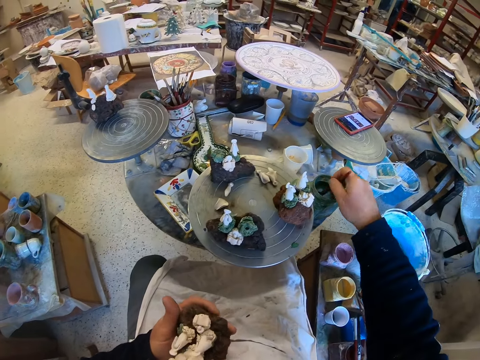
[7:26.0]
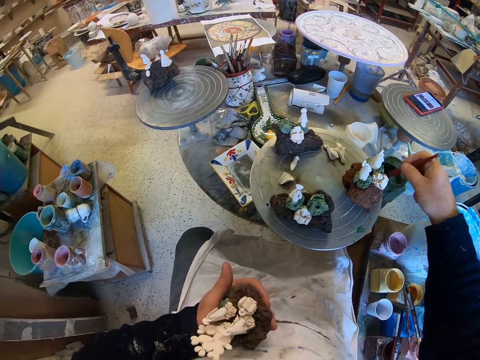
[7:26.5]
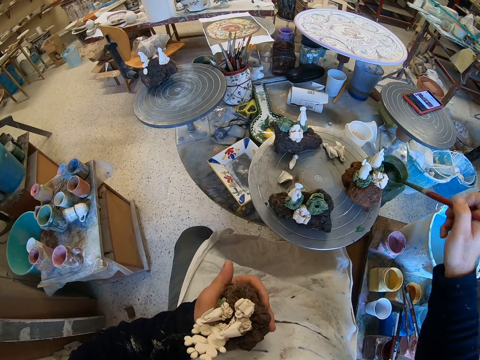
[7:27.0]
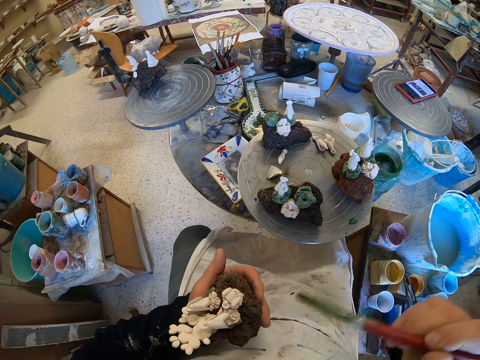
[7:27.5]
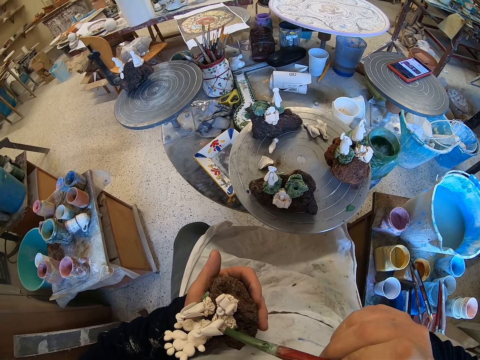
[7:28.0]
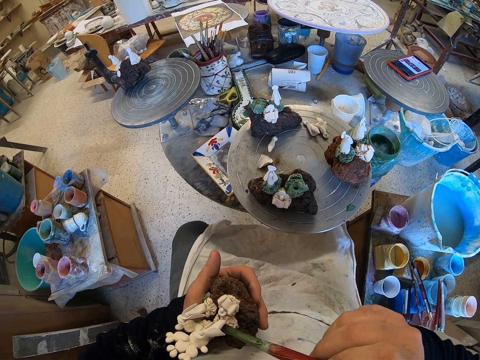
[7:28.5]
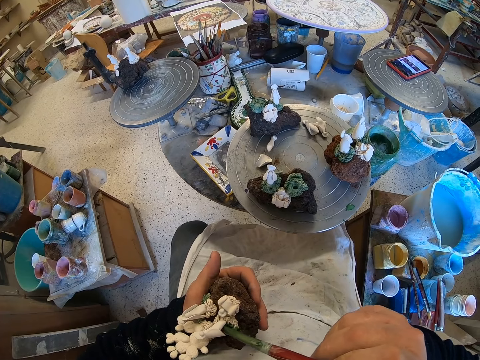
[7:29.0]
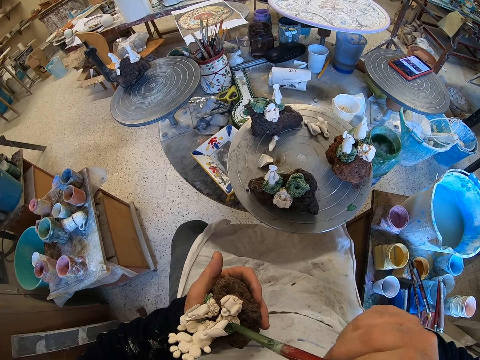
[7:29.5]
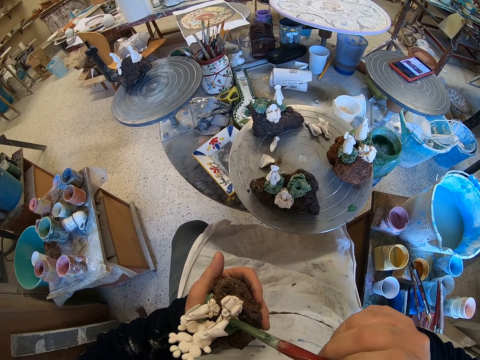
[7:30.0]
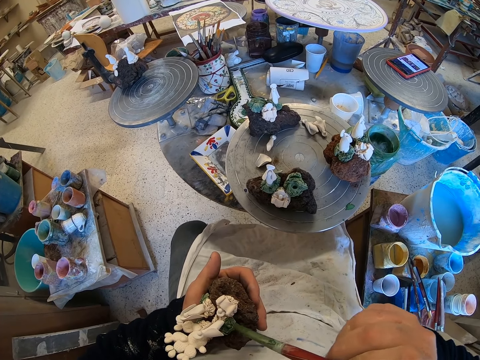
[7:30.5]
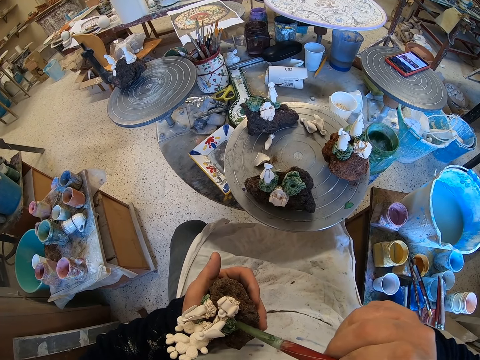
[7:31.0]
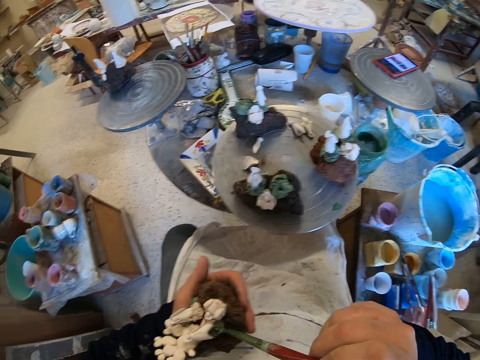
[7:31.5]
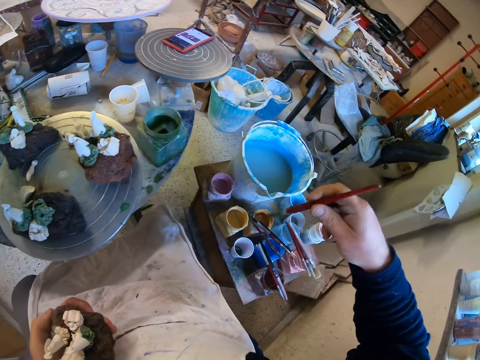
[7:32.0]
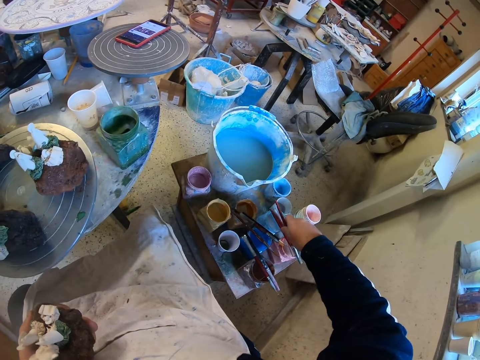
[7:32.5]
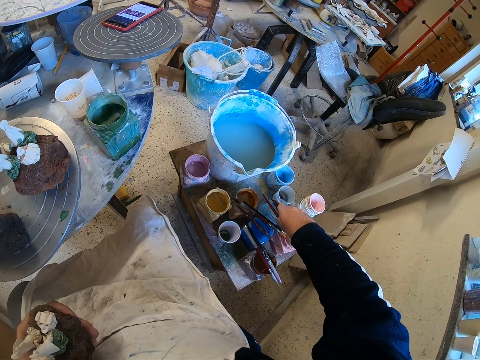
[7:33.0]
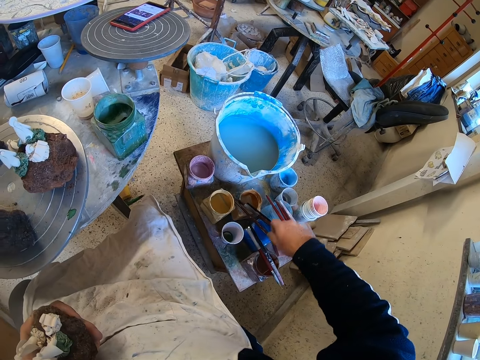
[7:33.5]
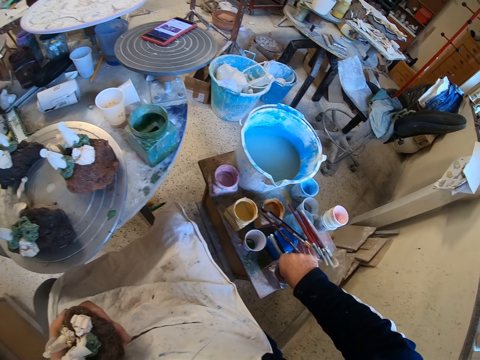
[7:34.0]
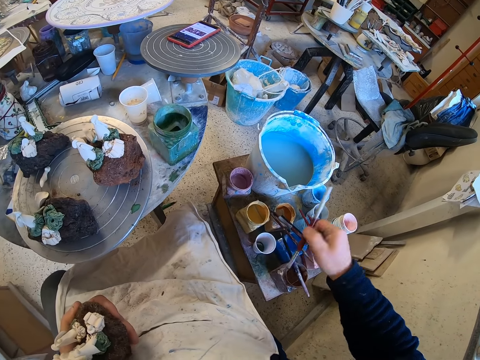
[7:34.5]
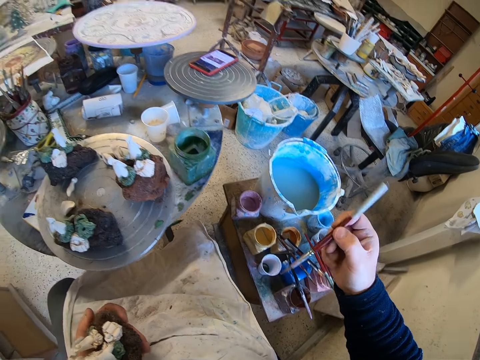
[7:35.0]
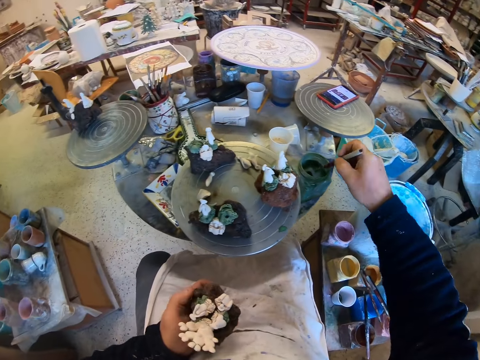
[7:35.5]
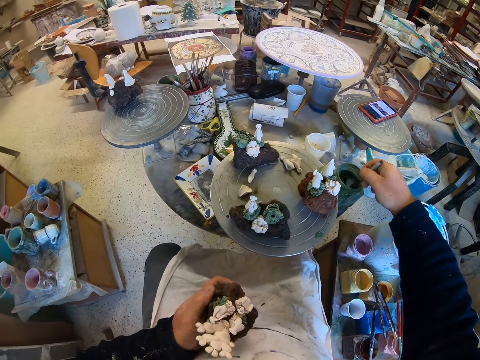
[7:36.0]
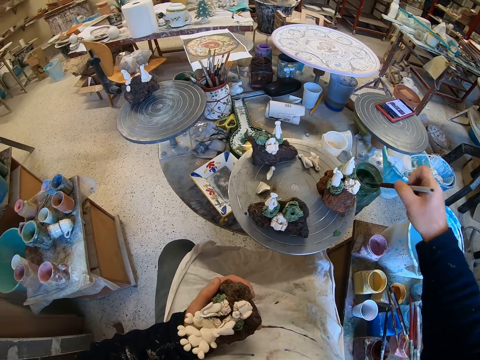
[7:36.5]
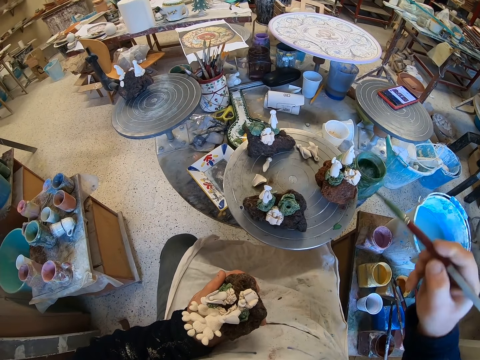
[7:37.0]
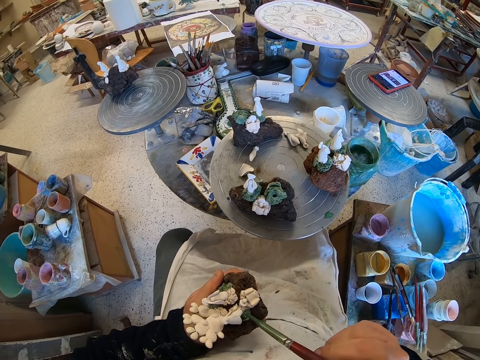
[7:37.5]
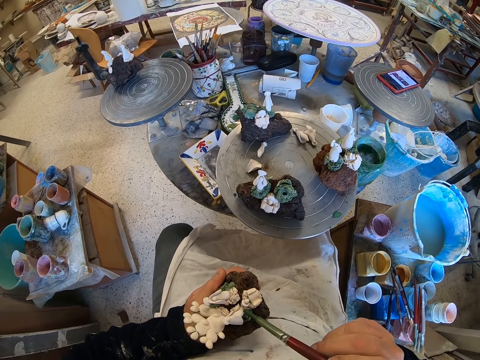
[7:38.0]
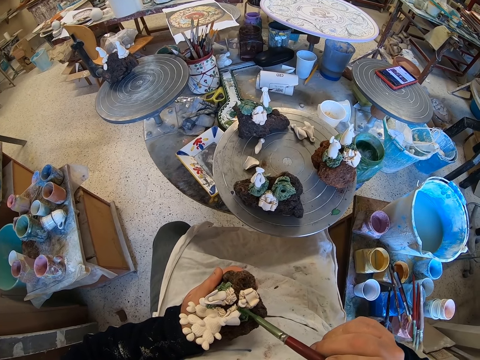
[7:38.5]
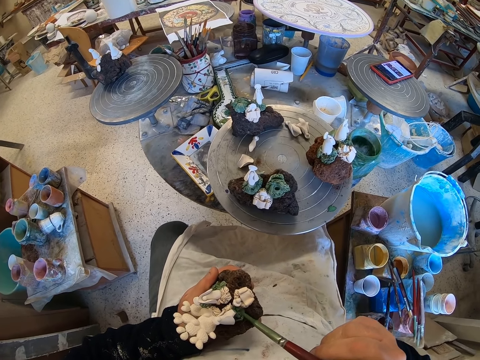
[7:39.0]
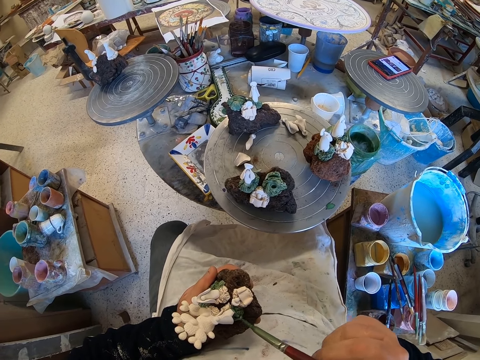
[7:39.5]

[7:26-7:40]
The camera wearer scoops paint from a paint can with a paint brush. They paint a craft model with the paint brush. They put down the paint brush on the paint can. They pick up the paint brush from the paint can. They scoop paint from the paint can with the paint brush. They paint the craft model with the paint brush.

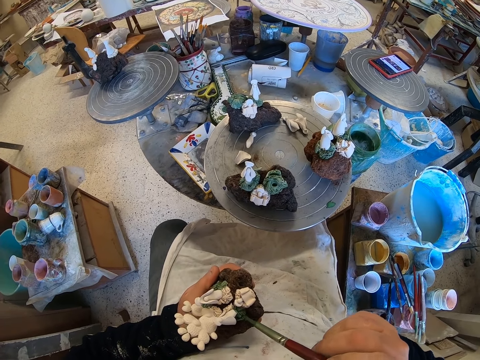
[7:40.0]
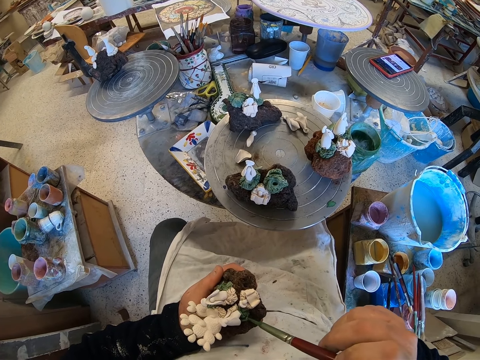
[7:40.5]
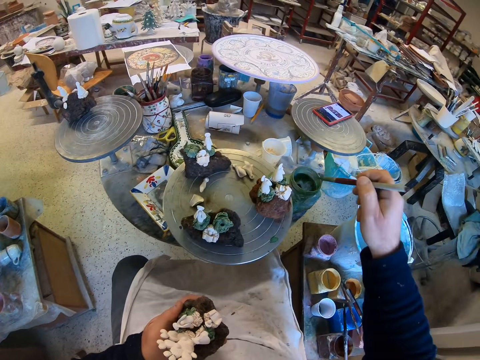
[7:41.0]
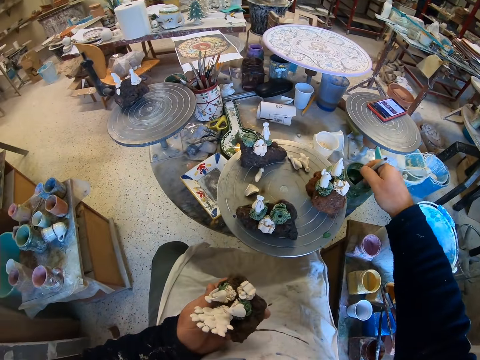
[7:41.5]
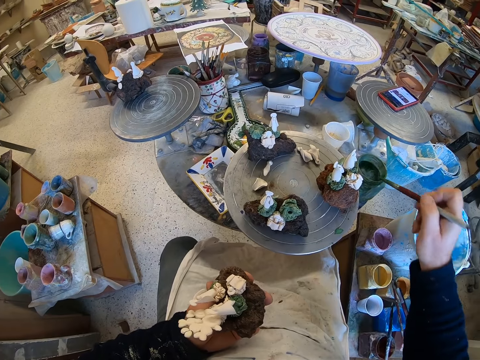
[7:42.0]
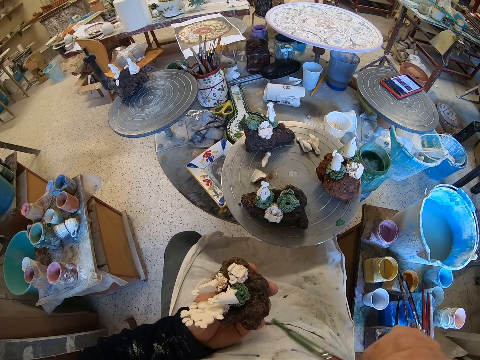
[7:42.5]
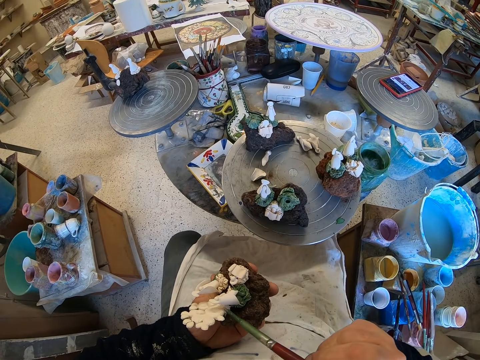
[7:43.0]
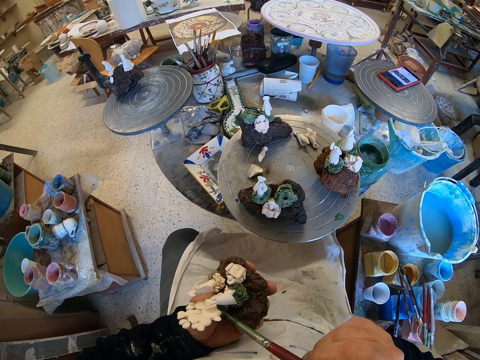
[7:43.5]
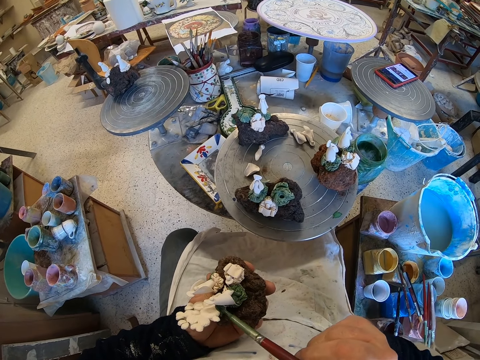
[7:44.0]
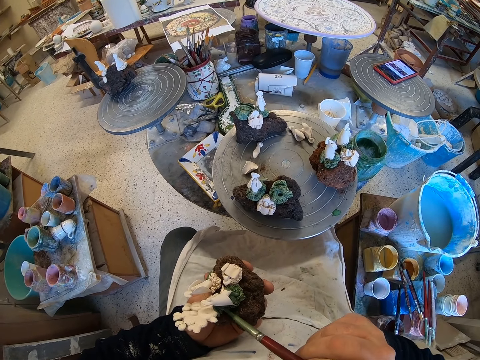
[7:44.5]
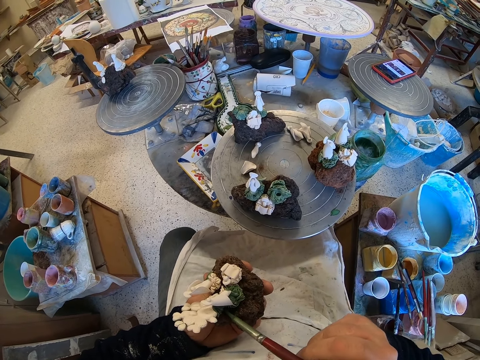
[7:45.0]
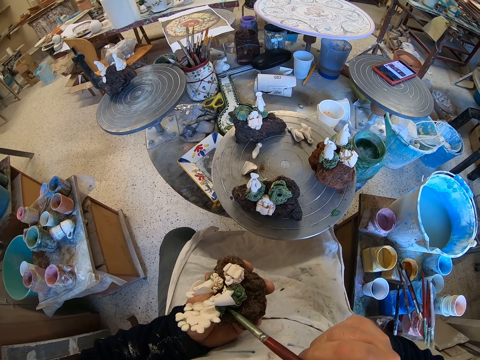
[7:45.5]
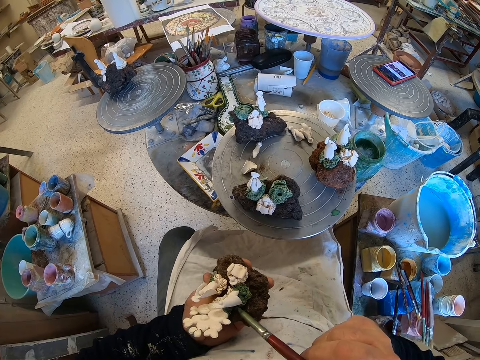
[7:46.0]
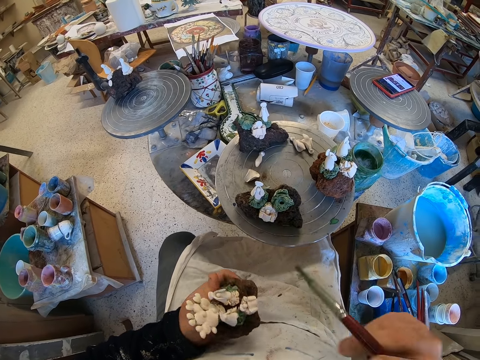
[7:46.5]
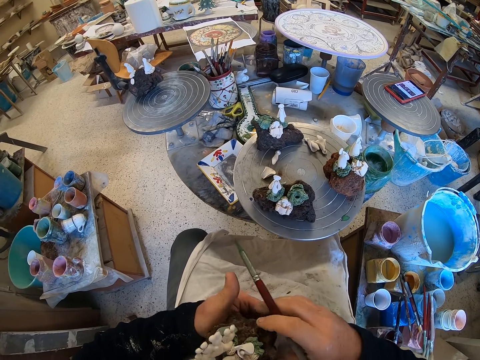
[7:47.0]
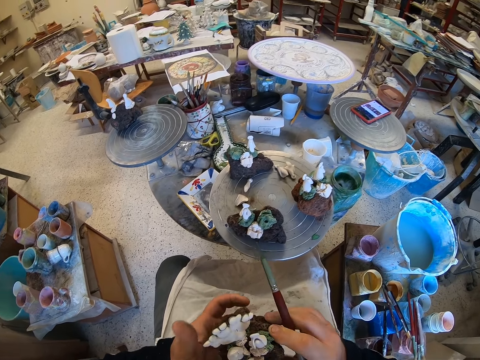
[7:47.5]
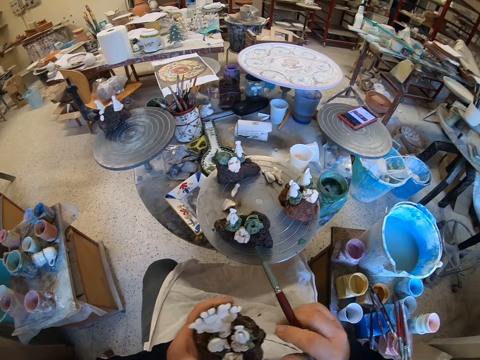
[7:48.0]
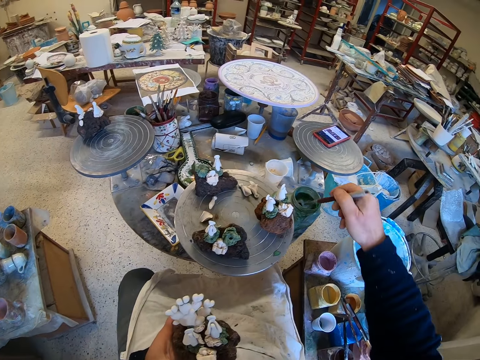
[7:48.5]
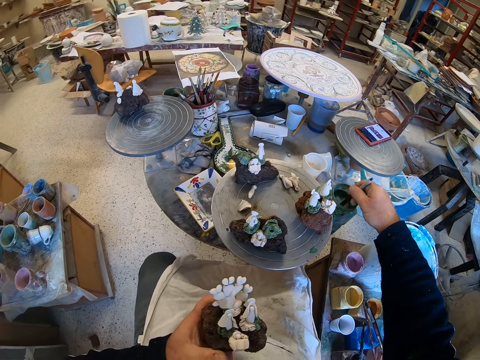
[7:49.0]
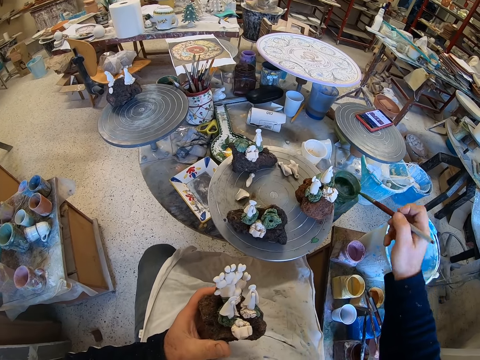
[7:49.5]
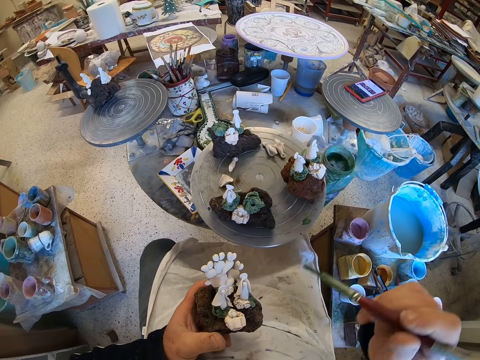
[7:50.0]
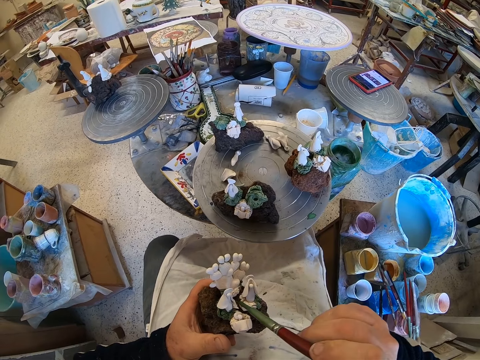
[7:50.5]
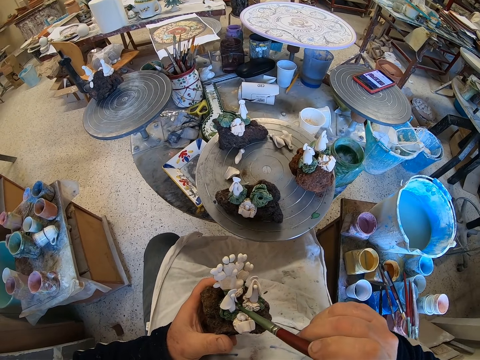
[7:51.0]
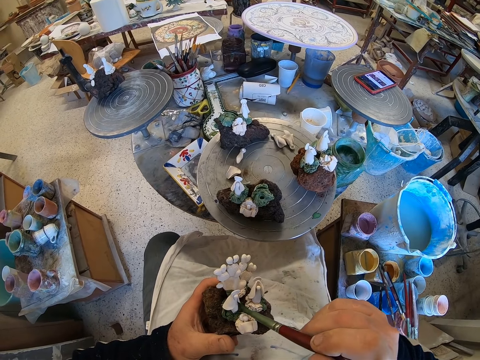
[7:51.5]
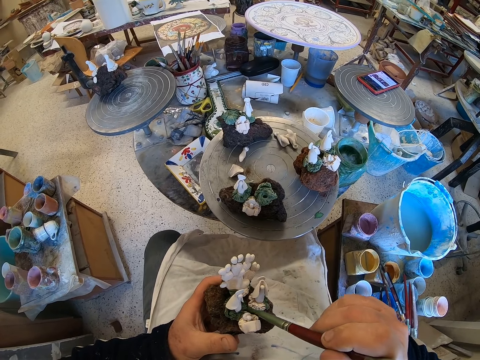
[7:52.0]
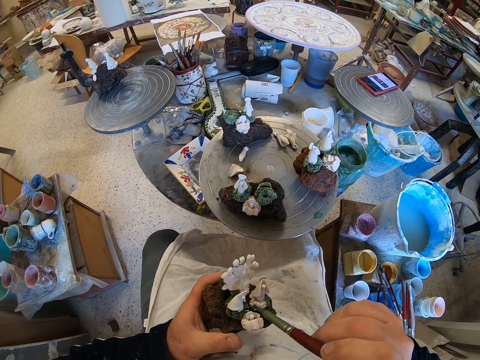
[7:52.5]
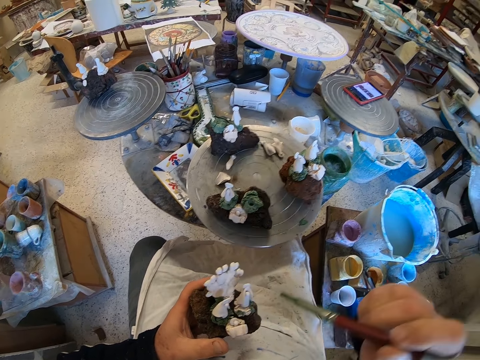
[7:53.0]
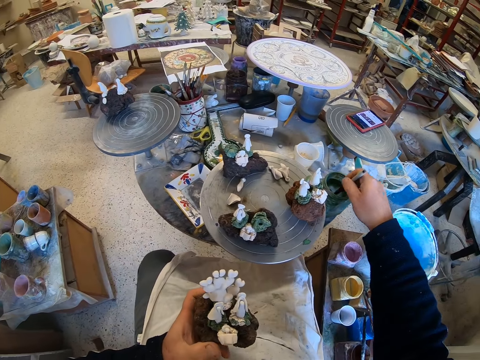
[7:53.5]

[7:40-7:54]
The camera wearer scoops paint from a paint can with a paint brush. She paints a craft model with the paint brush. She adjusts the craft model on her hands. She scoops paint from the paint can with the paint brush. She paints the craft model with the paint brush.
